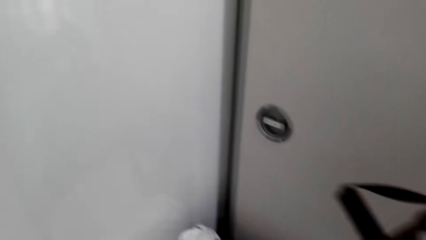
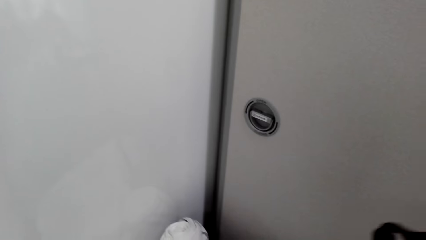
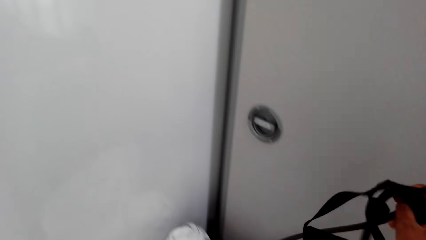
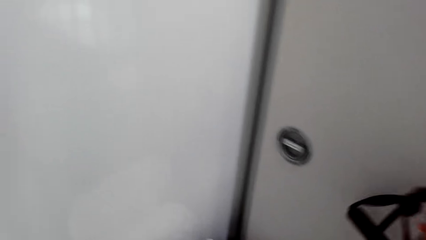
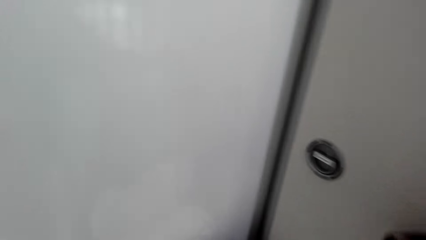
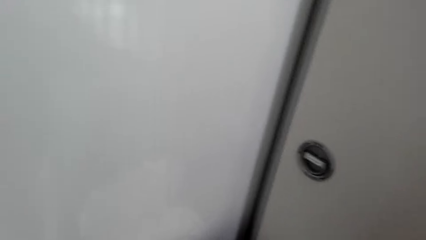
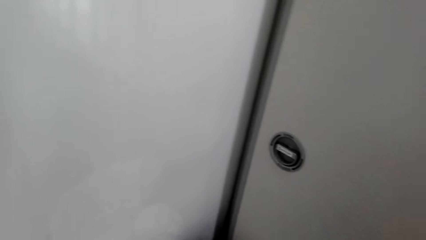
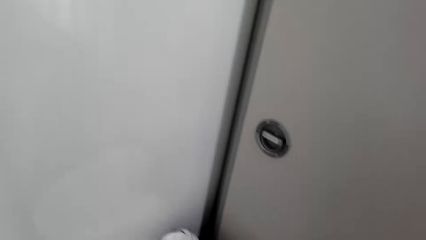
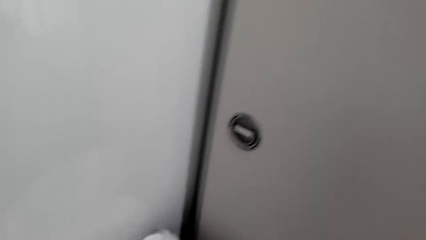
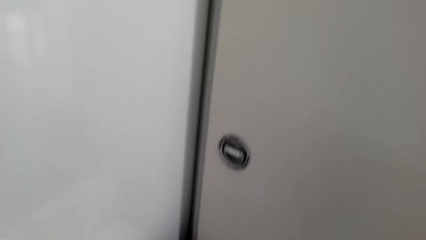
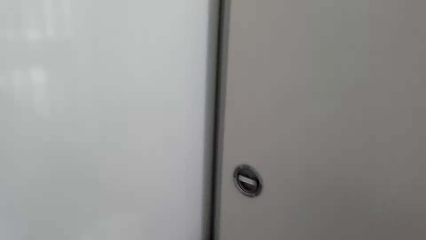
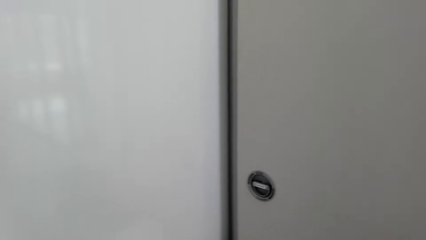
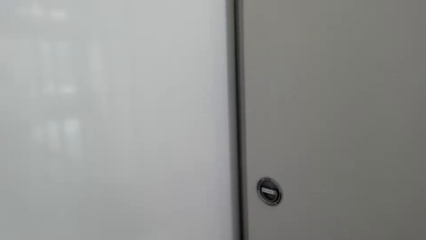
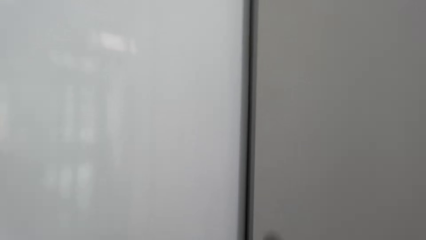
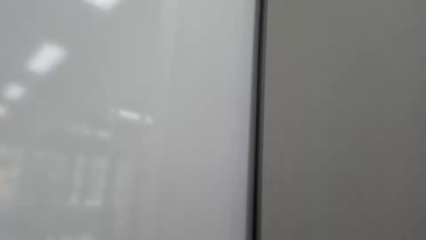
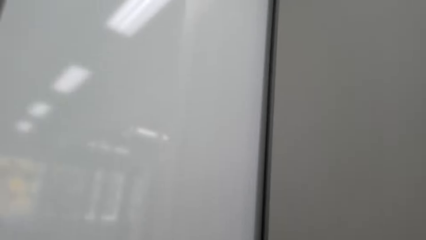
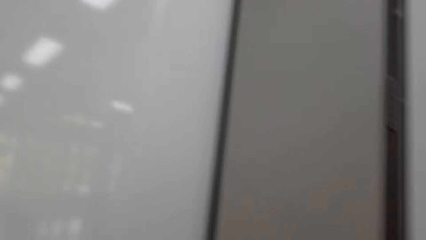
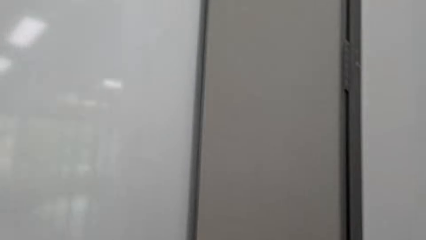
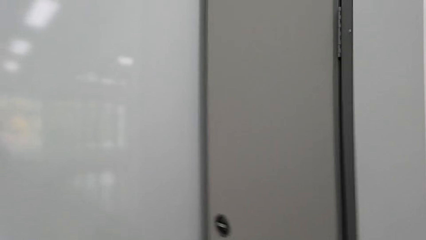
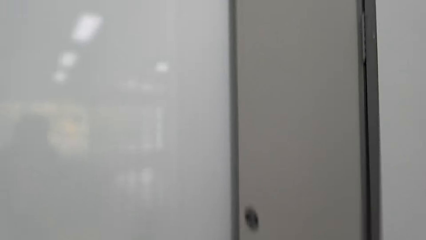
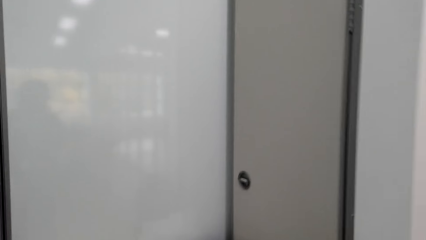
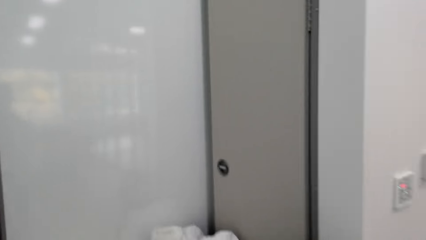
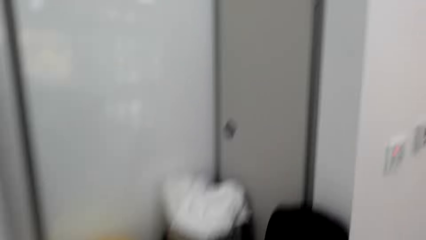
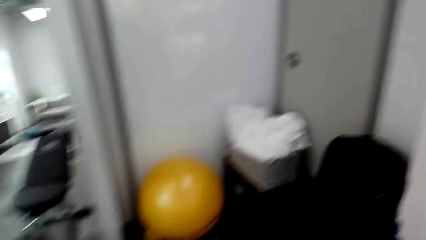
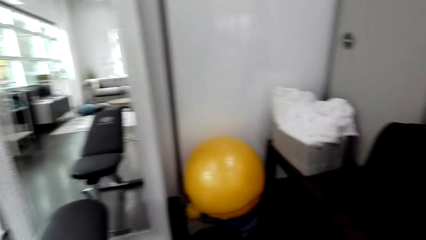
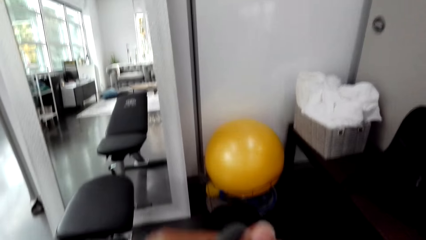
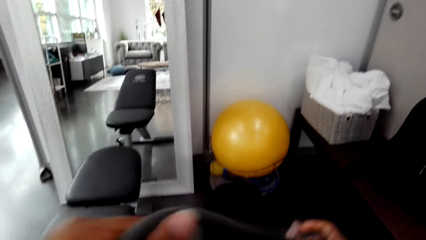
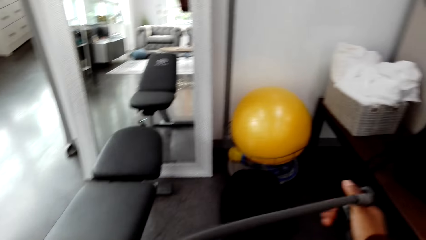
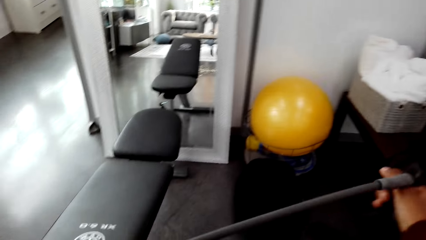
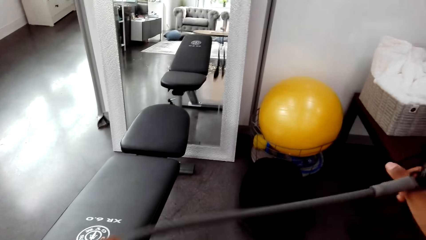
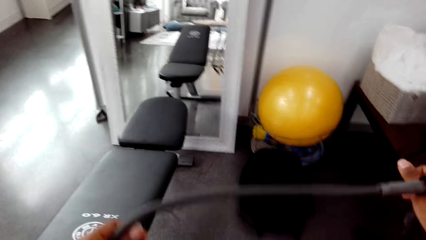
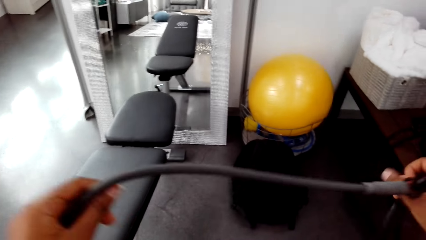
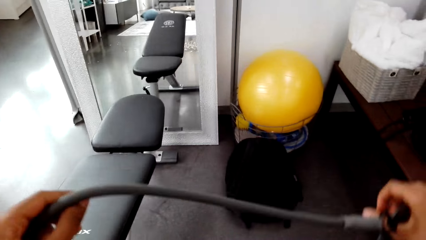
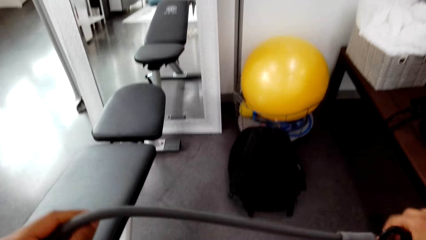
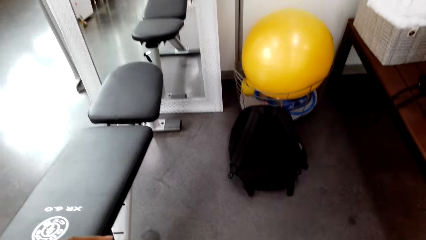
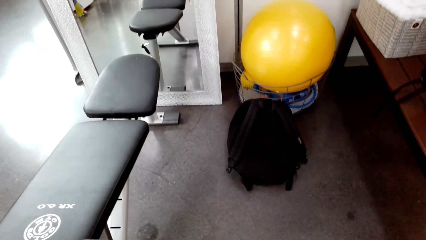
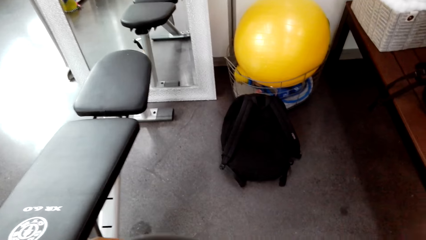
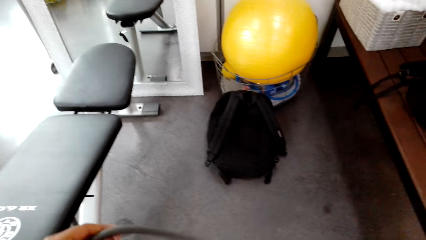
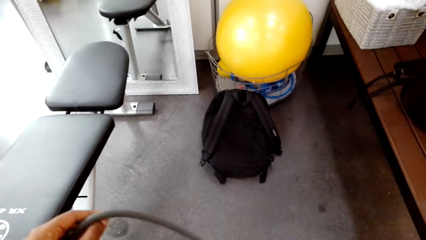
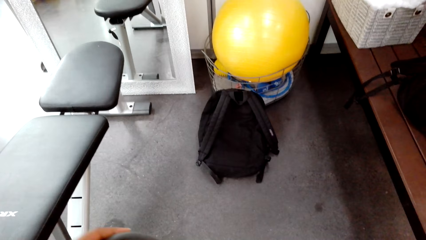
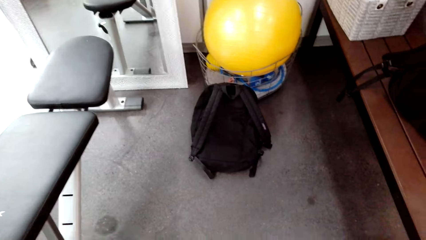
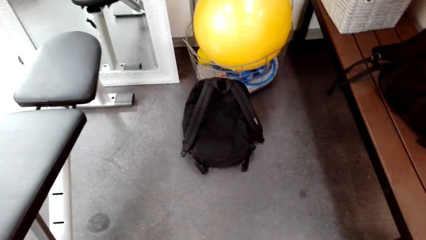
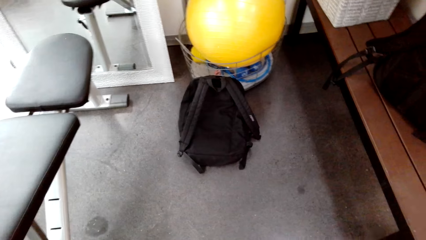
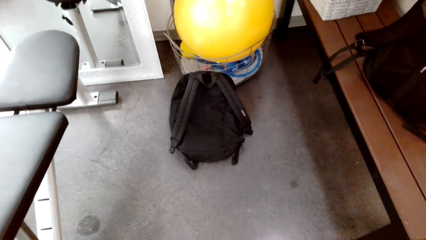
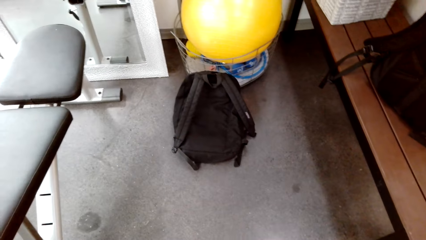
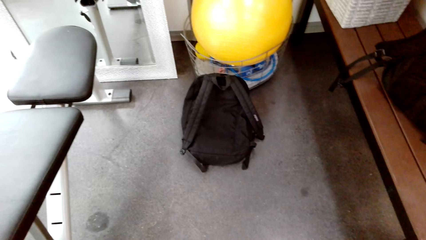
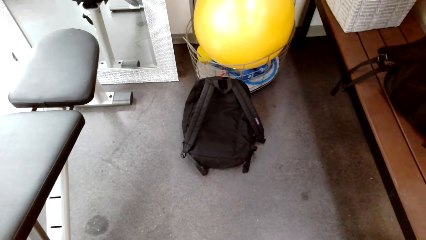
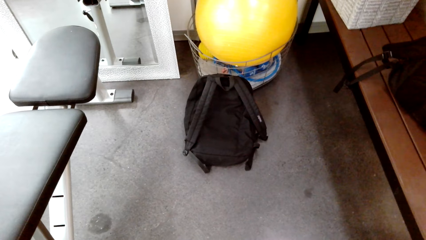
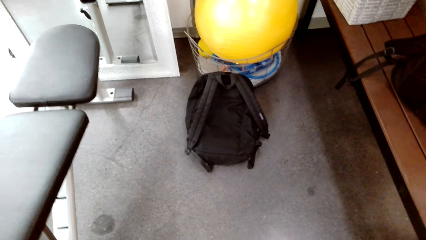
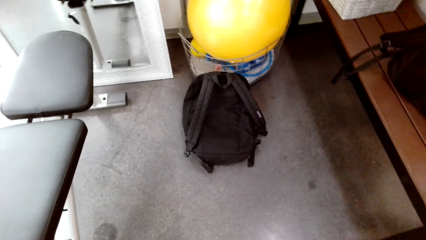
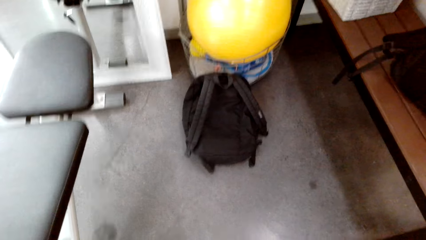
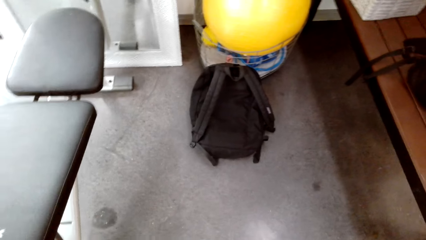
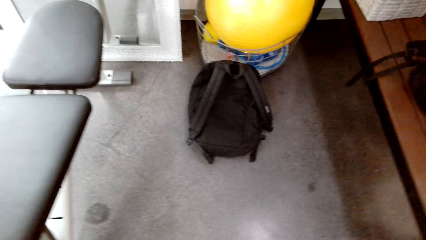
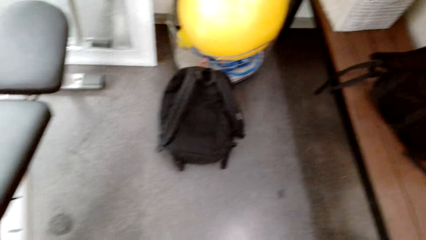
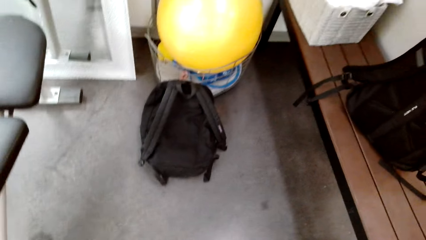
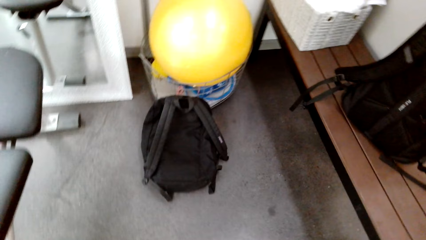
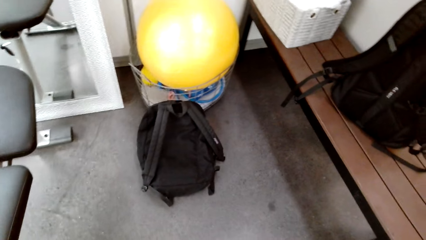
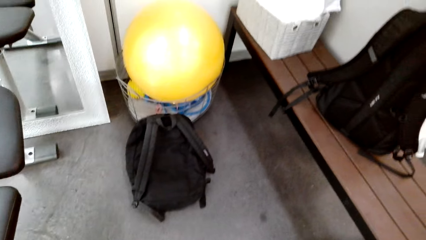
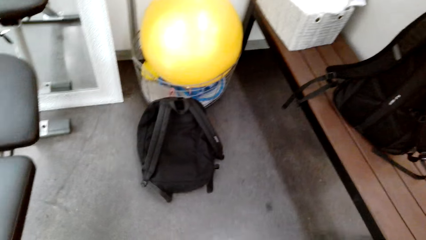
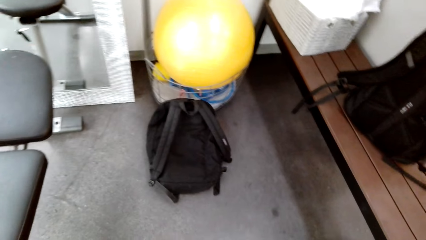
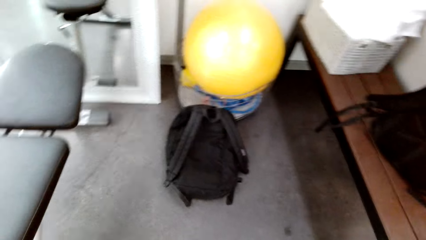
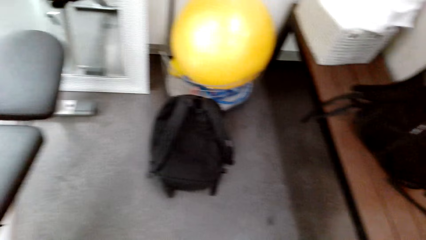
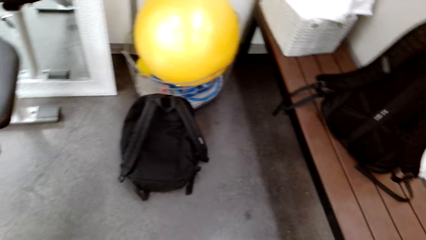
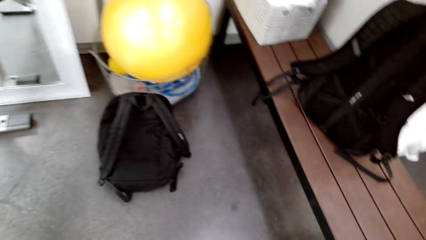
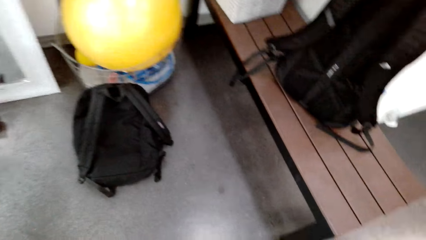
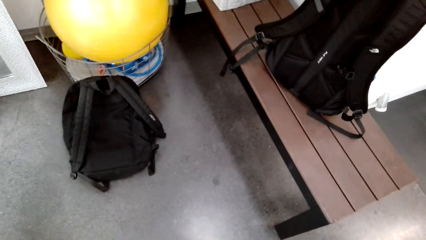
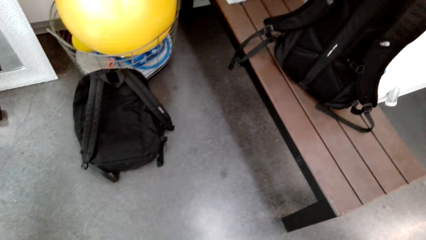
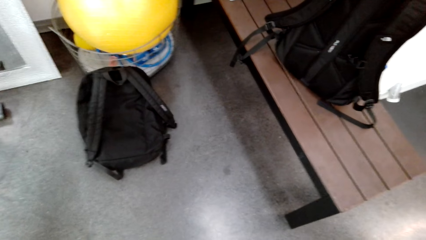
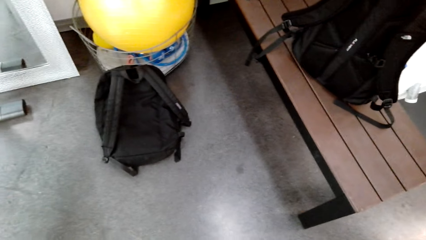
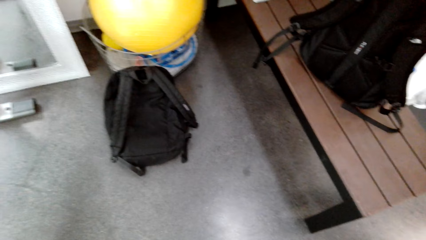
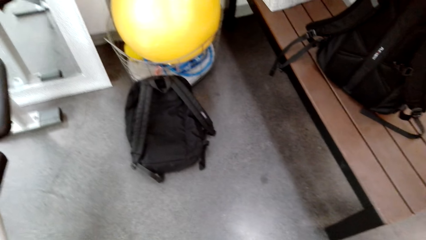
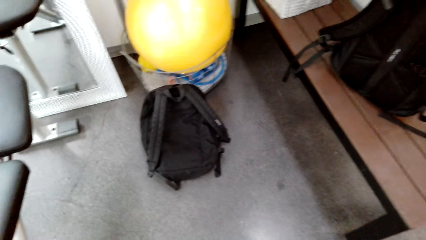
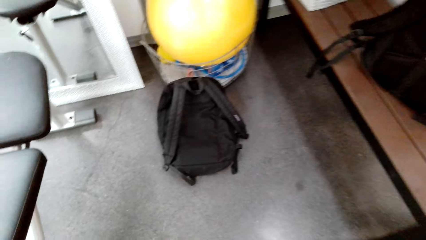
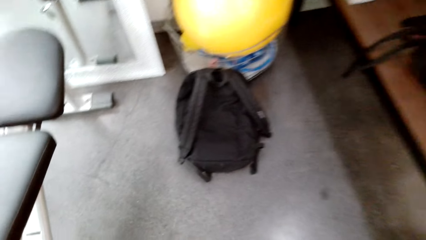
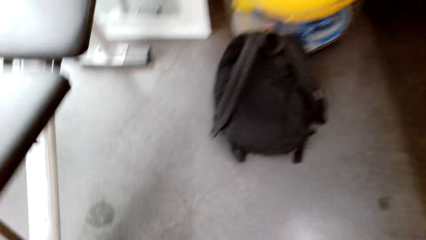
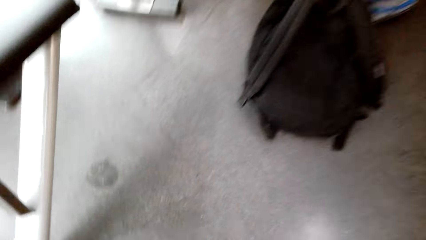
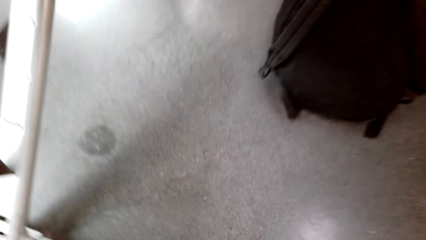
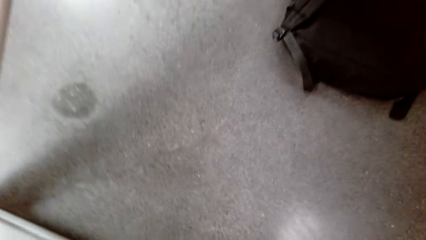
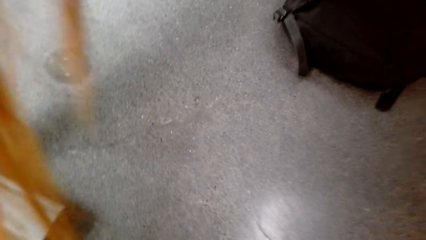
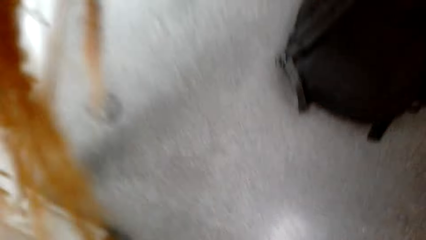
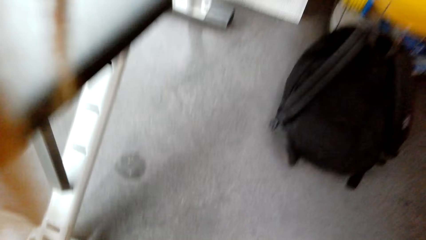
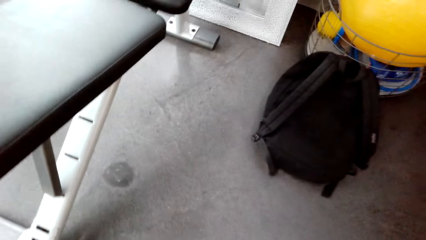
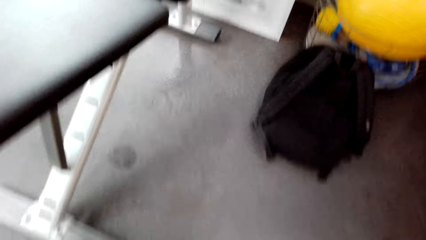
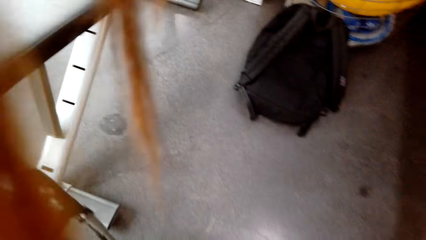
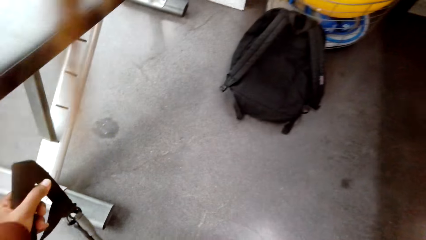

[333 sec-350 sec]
The camera wearer picks up a stretch rope. They hold a wire. They stare at a backpack on the floor. They look around. They bend down.
